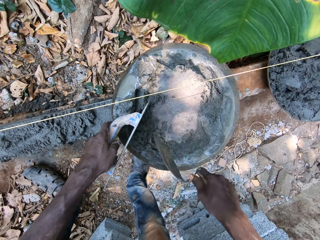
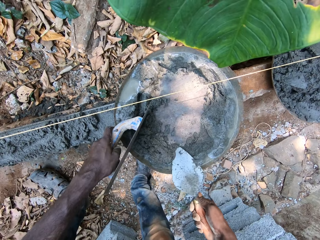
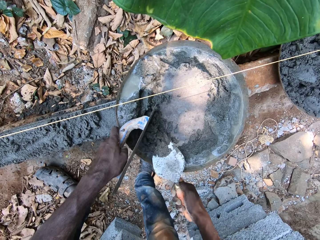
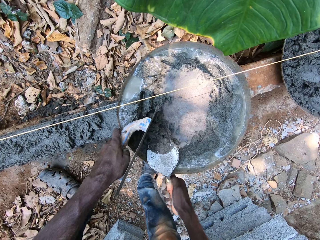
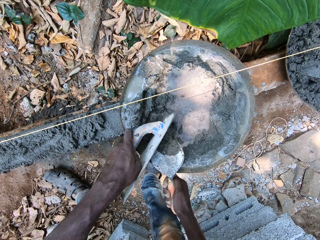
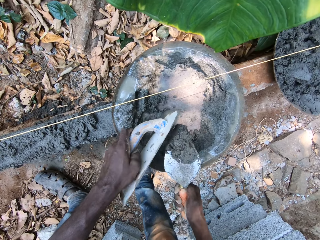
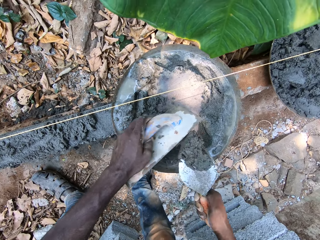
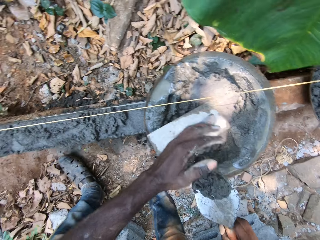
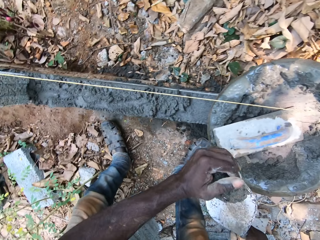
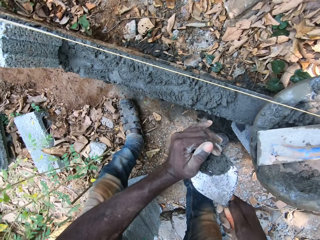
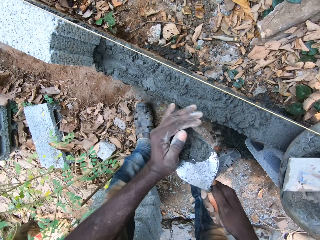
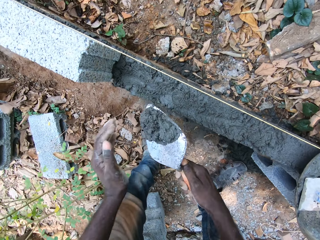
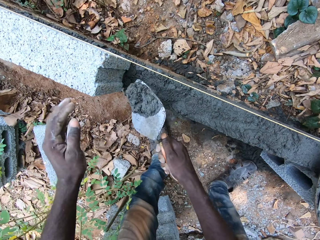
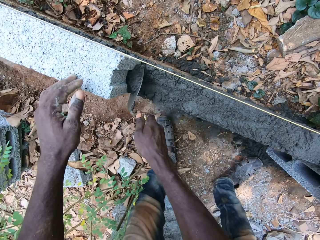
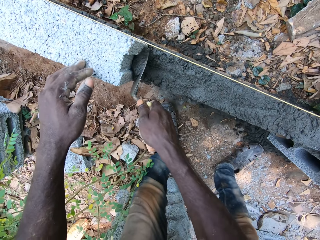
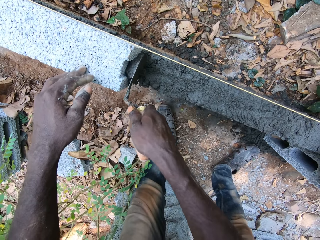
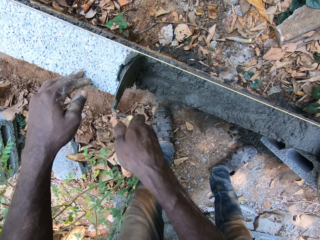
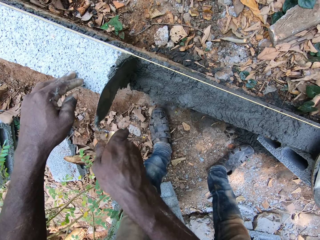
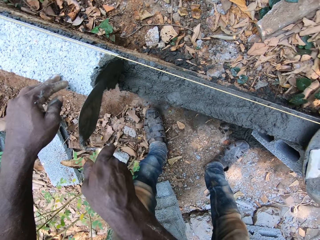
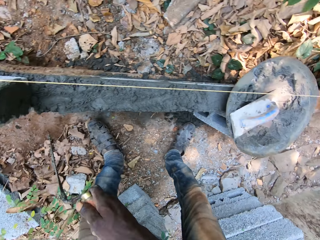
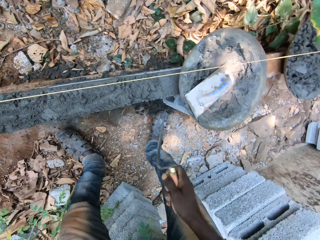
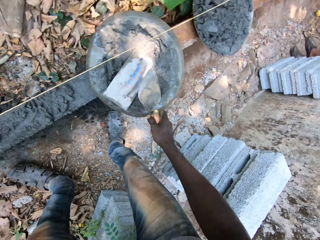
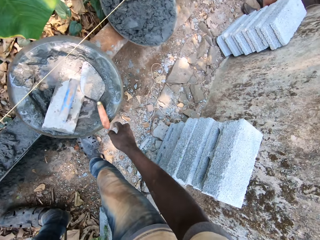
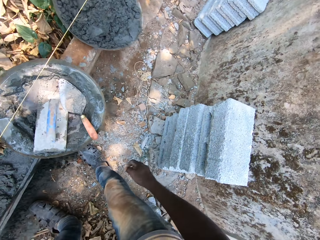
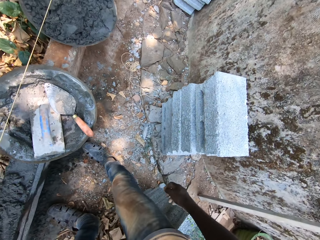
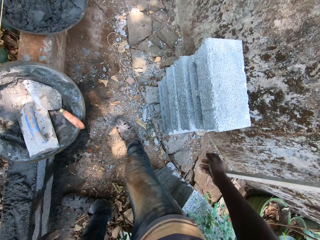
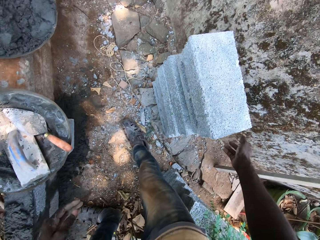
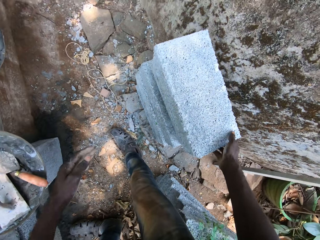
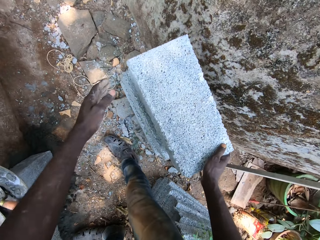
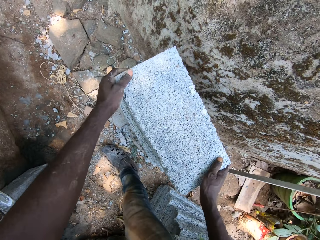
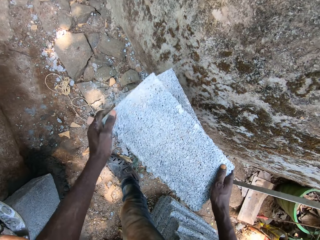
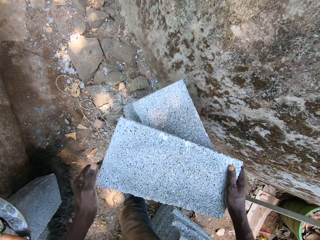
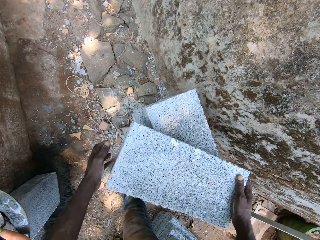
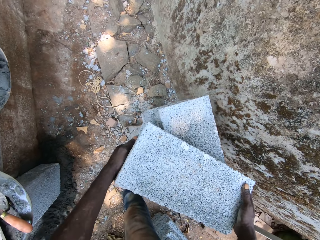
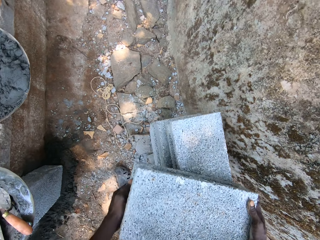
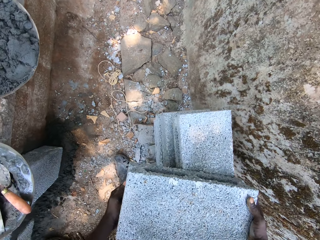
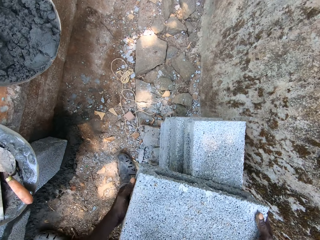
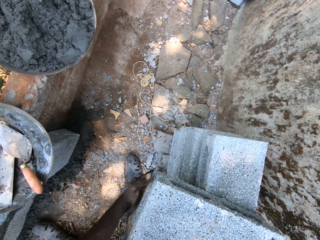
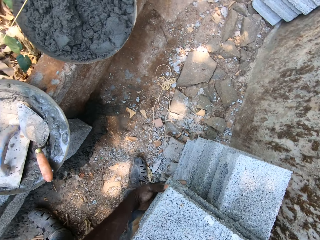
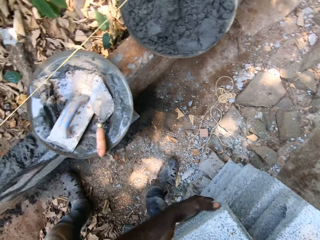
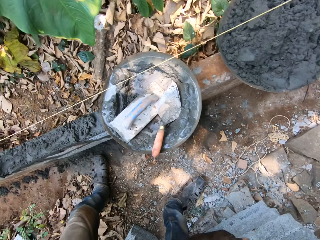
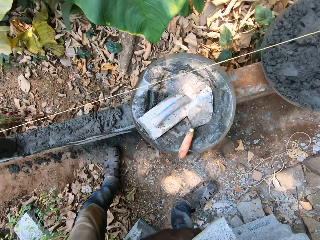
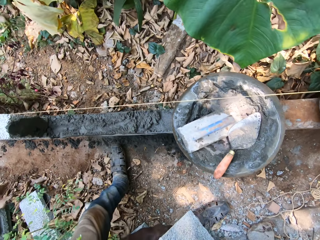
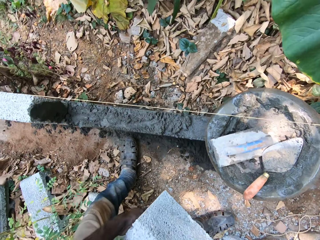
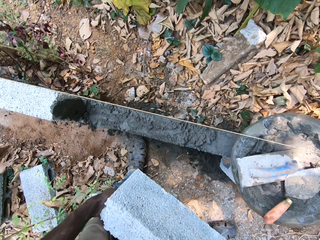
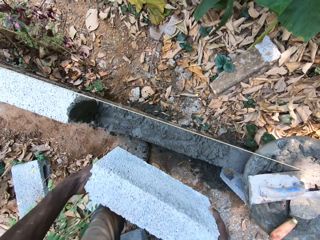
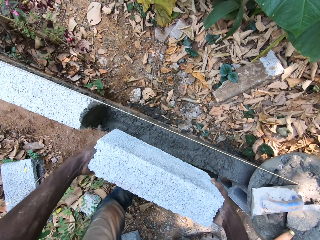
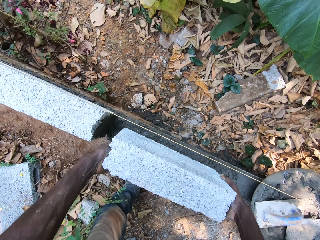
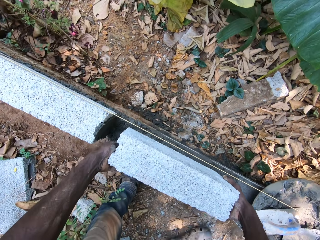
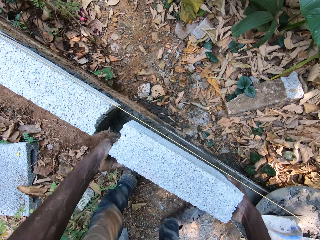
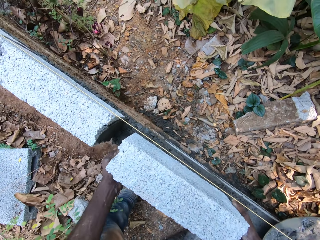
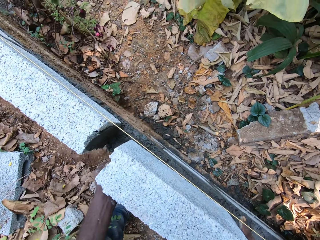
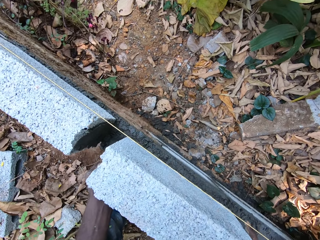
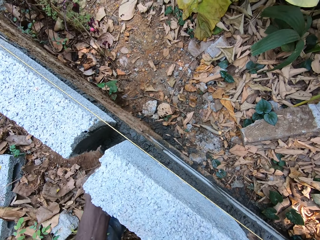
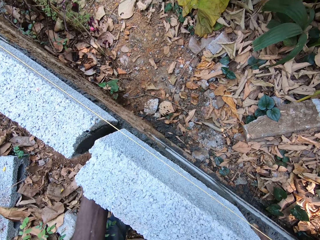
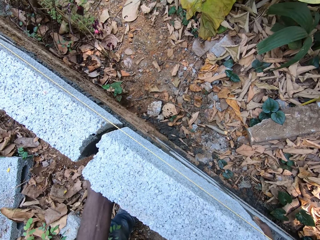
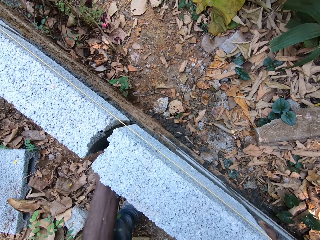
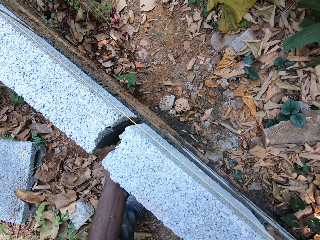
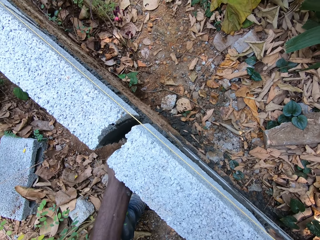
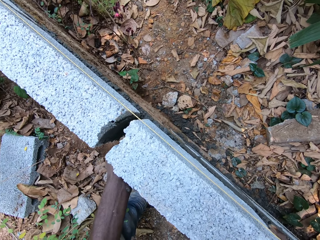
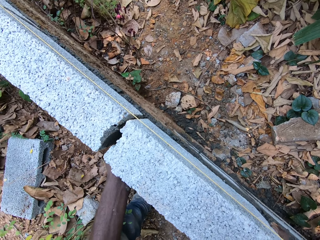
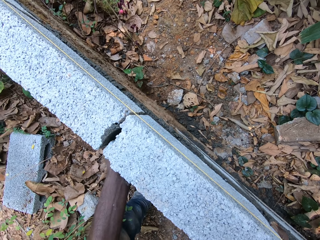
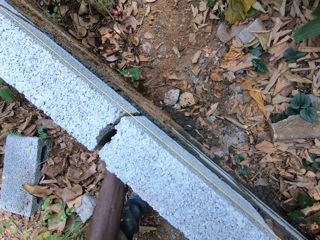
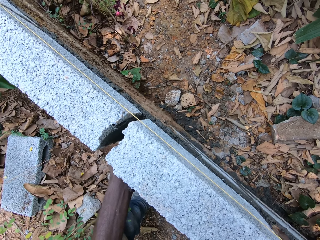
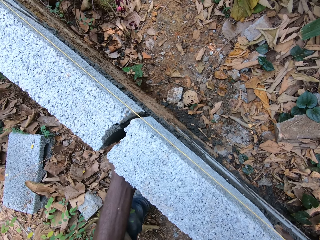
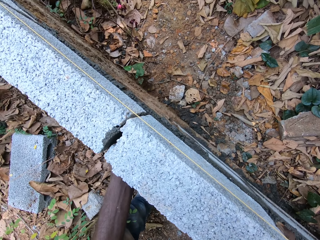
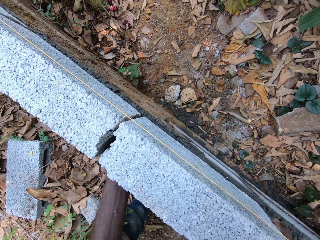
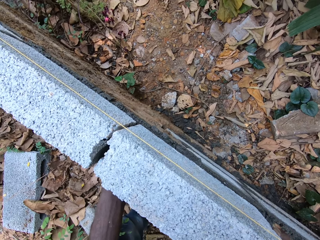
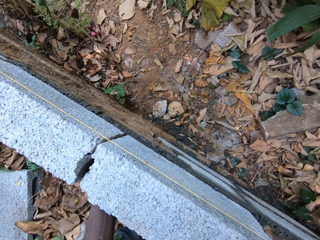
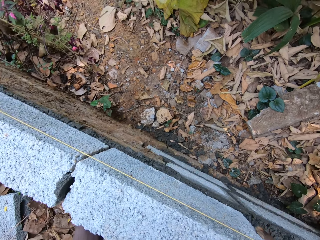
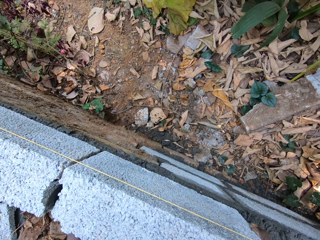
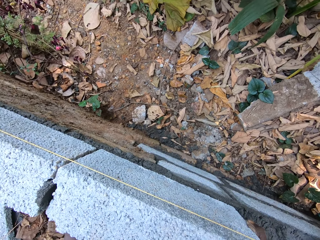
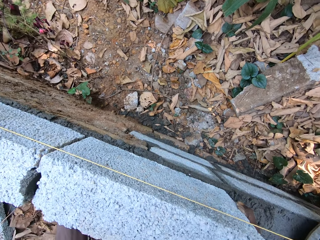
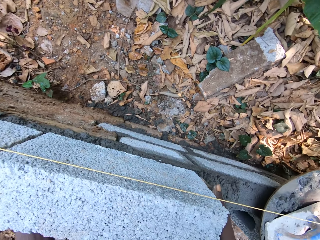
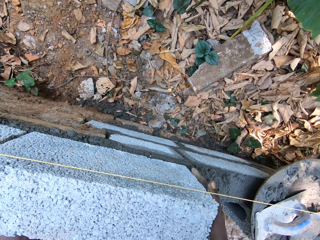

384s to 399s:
The camera wearer scoops cement with a trowel. They put a wooden float in the cement. They smear the cement on the building structure. They put the trowel in a container. A person converses with the camera wearer. The camera wearer picks up a brick. They put the brick on the building structure. They align the brick on the building structure.

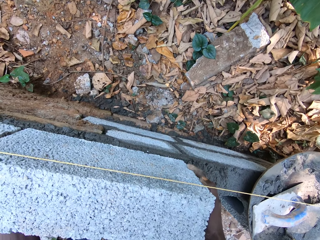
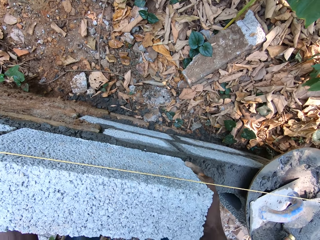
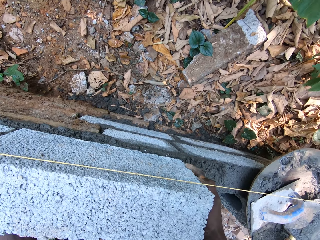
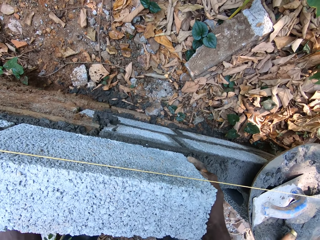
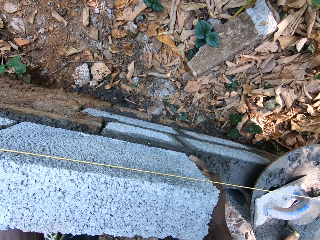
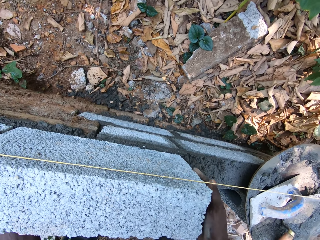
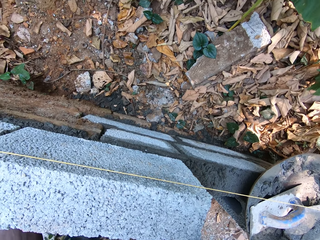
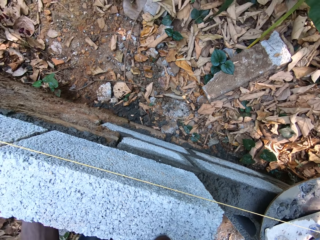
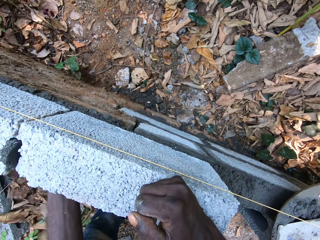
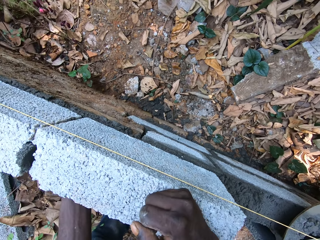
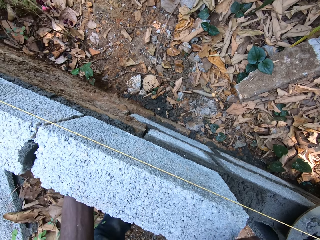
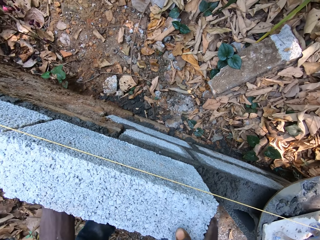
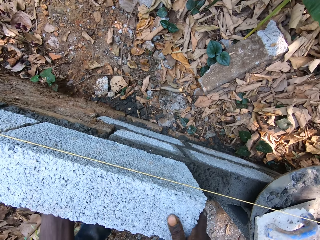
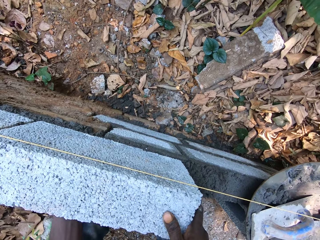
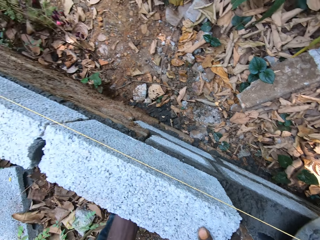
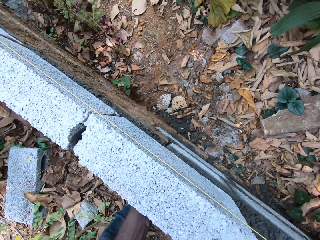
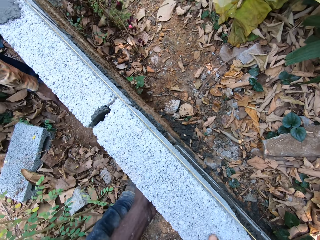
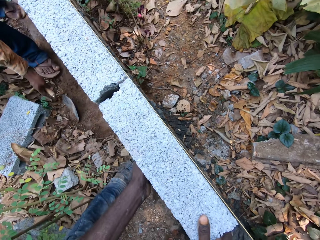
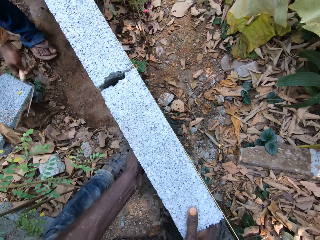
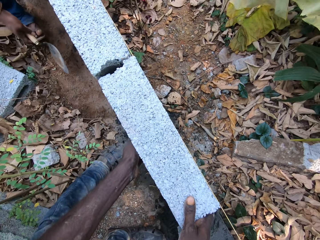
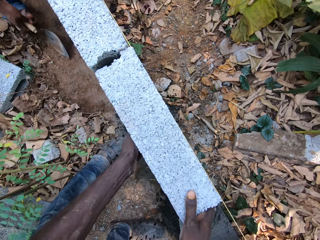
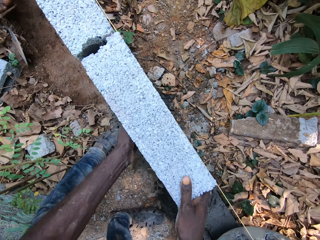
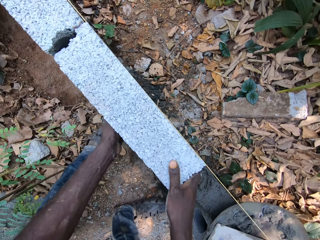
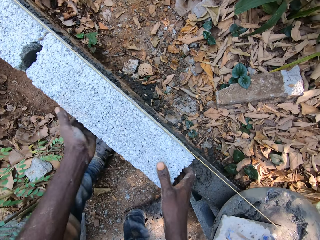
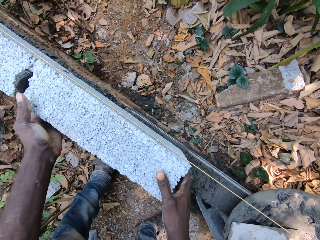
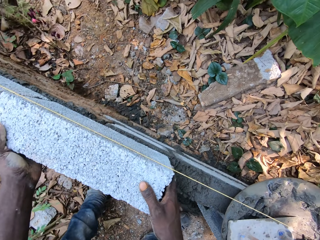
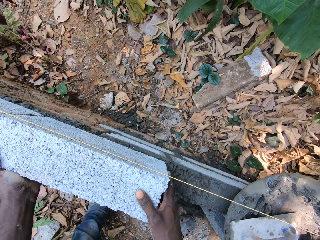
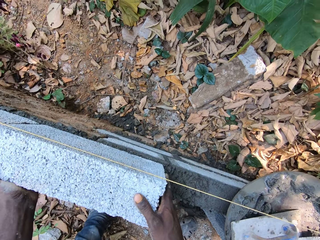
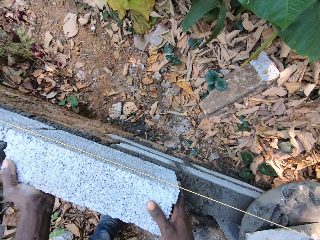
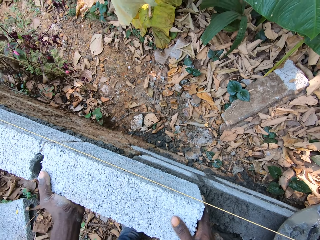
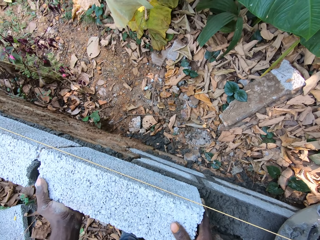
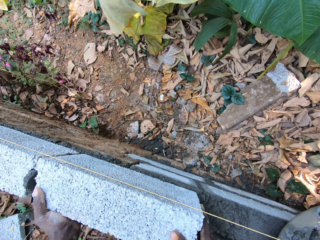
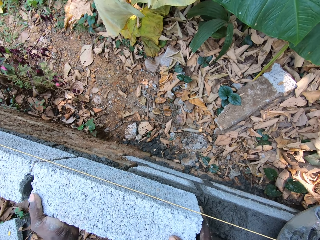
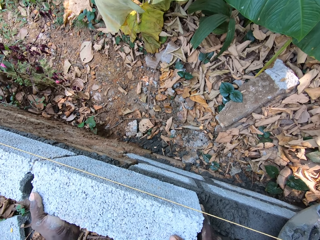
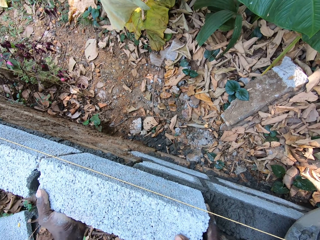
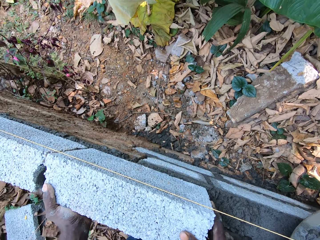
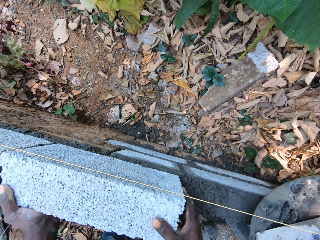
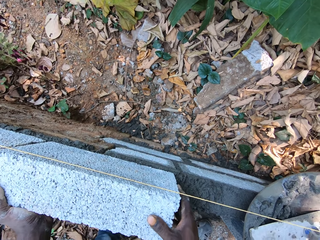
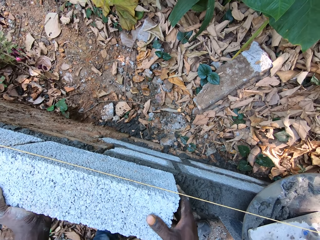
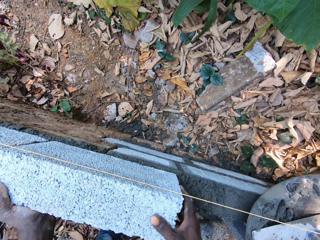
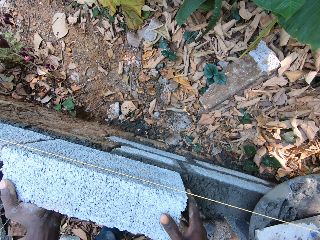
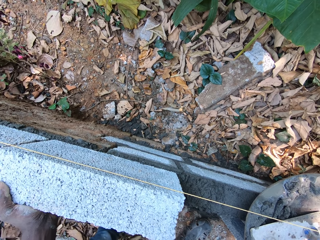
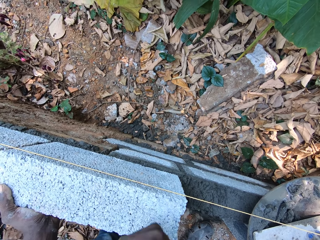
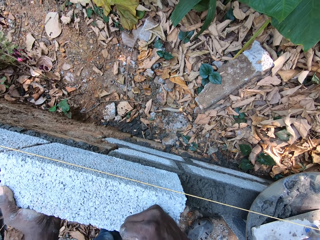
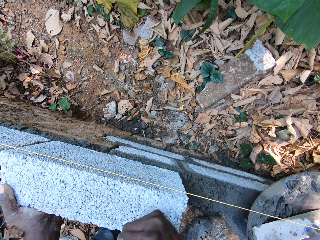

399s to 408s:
The camera wearer hits a brick with the right hand. They align the brick on the building structure.
